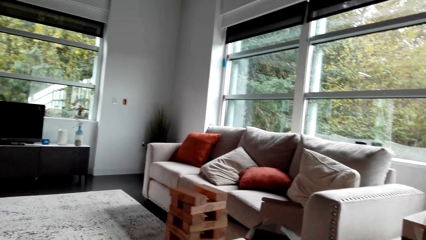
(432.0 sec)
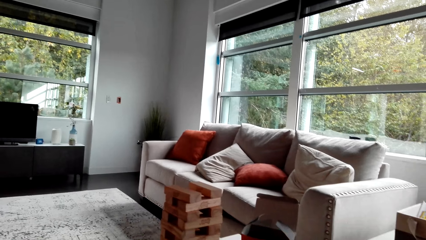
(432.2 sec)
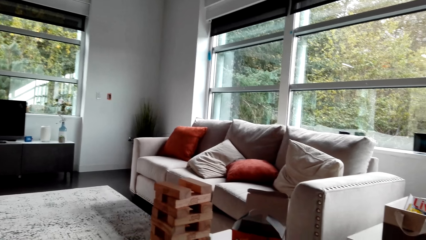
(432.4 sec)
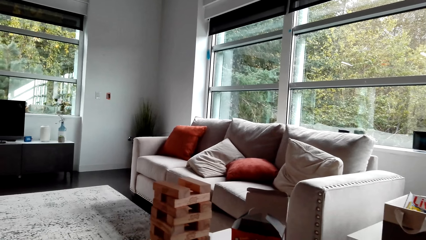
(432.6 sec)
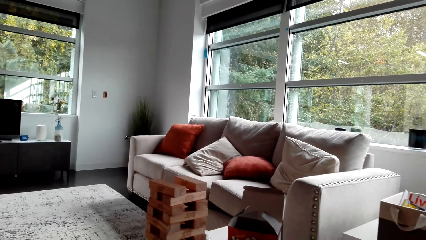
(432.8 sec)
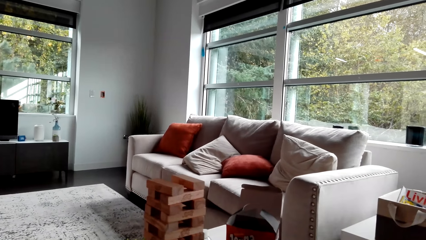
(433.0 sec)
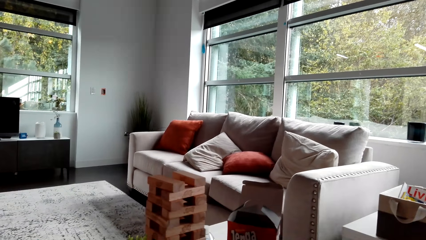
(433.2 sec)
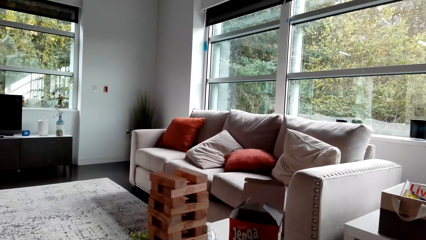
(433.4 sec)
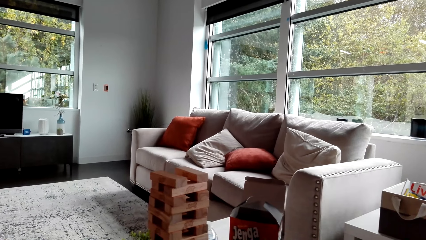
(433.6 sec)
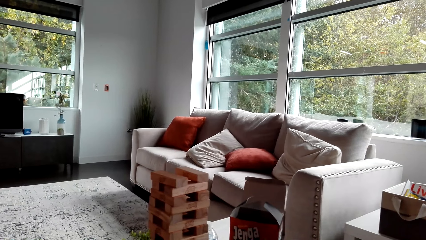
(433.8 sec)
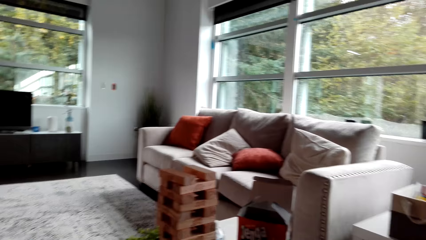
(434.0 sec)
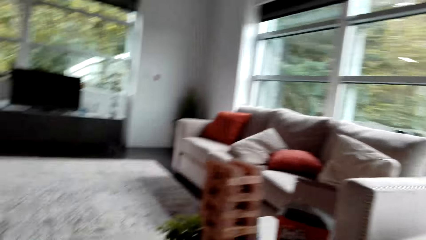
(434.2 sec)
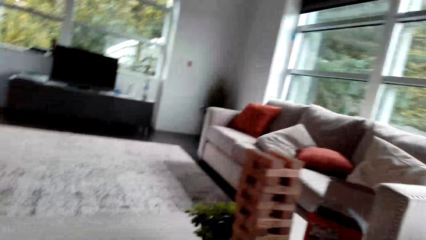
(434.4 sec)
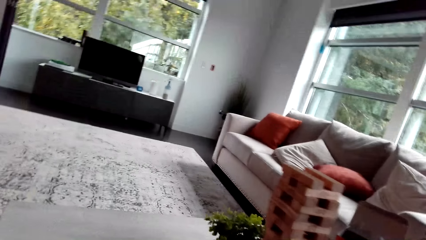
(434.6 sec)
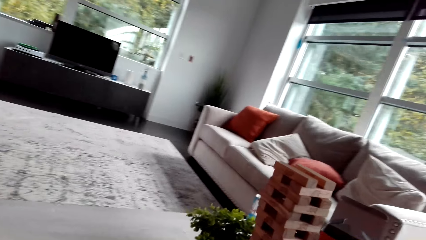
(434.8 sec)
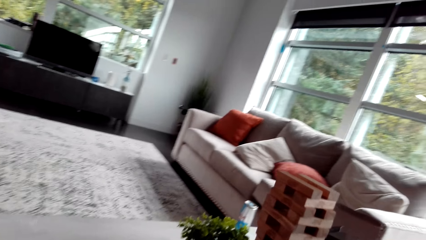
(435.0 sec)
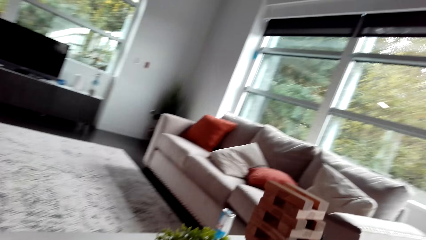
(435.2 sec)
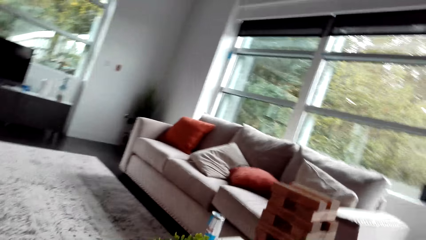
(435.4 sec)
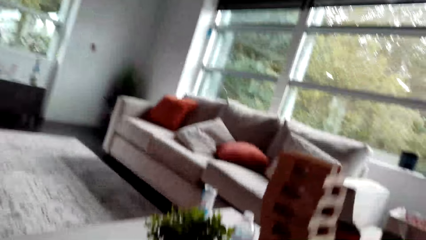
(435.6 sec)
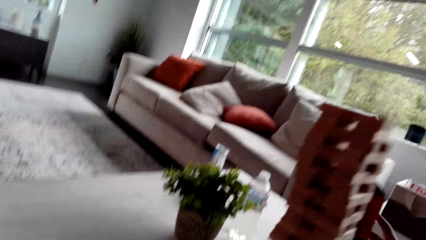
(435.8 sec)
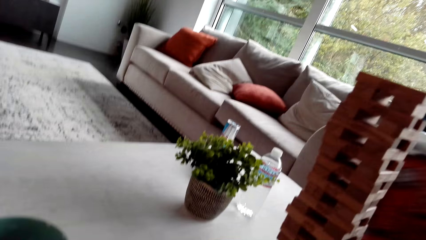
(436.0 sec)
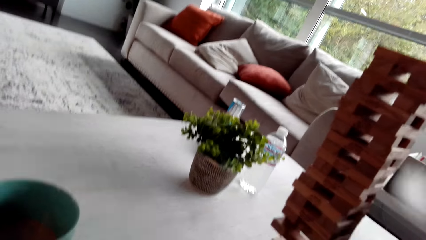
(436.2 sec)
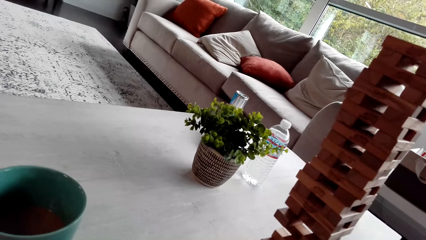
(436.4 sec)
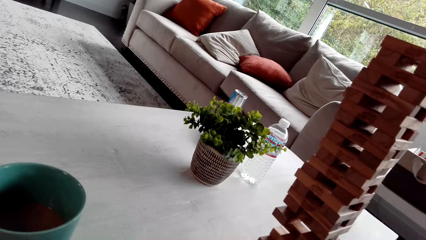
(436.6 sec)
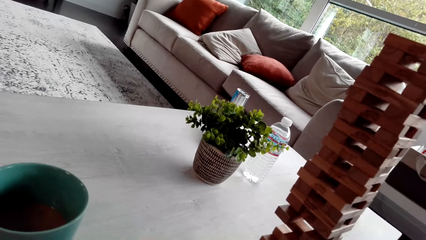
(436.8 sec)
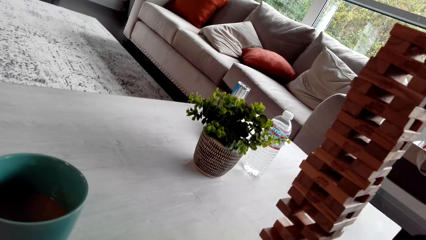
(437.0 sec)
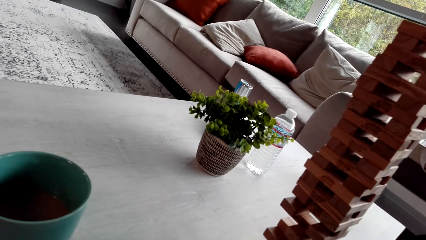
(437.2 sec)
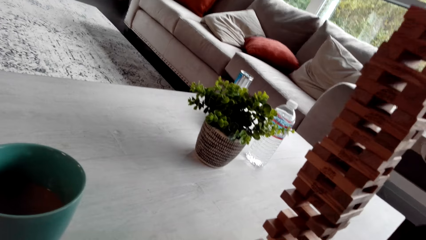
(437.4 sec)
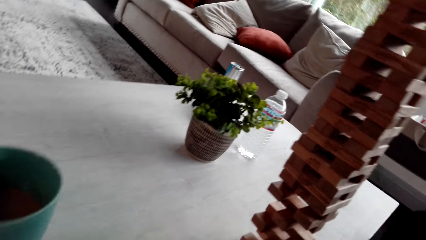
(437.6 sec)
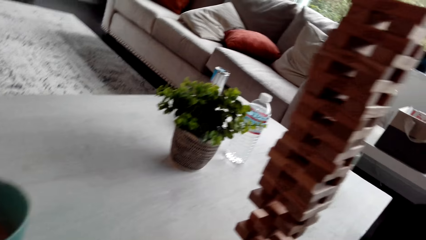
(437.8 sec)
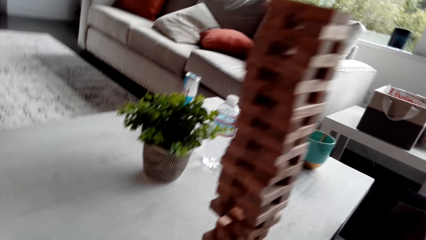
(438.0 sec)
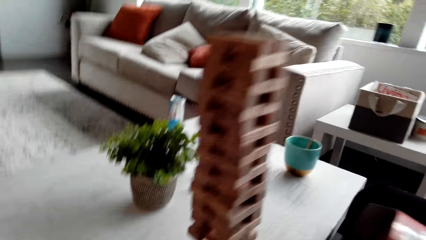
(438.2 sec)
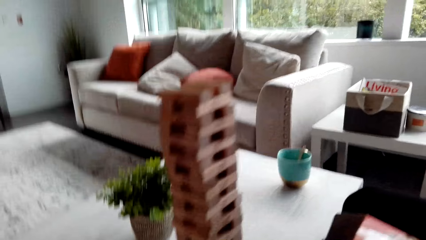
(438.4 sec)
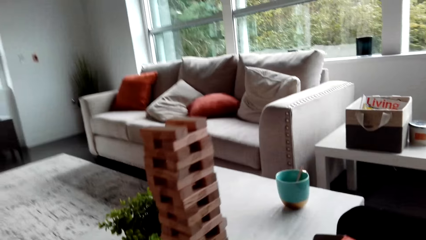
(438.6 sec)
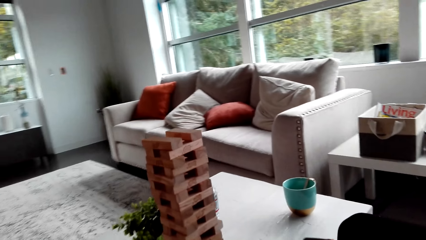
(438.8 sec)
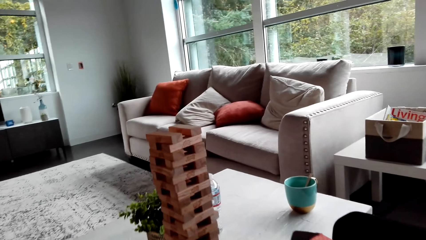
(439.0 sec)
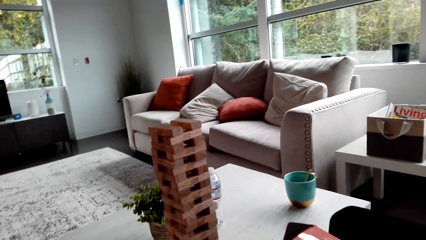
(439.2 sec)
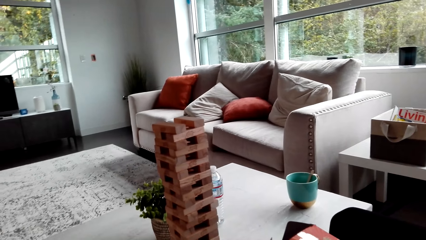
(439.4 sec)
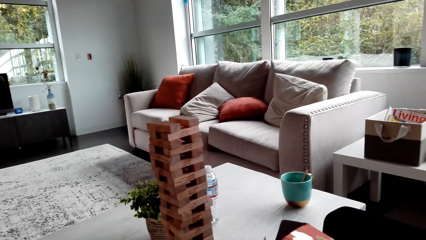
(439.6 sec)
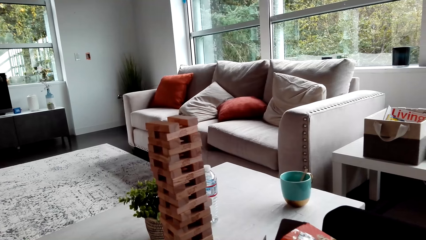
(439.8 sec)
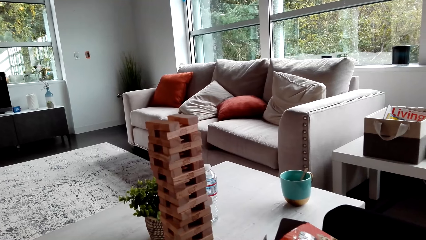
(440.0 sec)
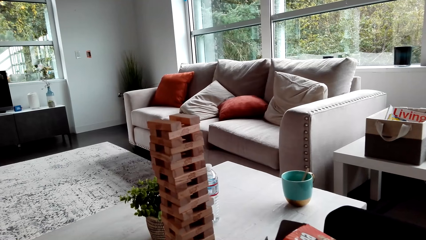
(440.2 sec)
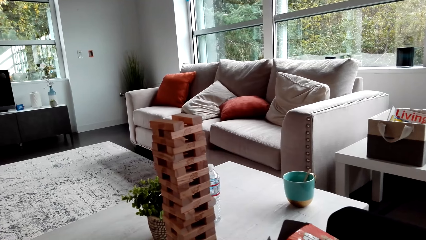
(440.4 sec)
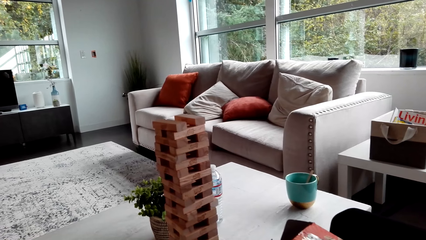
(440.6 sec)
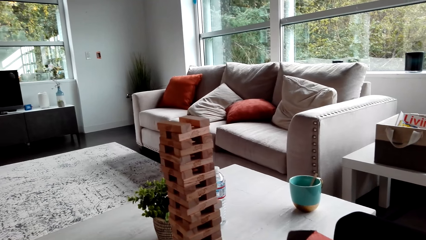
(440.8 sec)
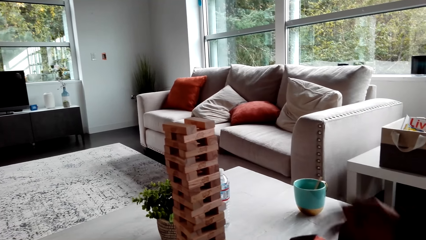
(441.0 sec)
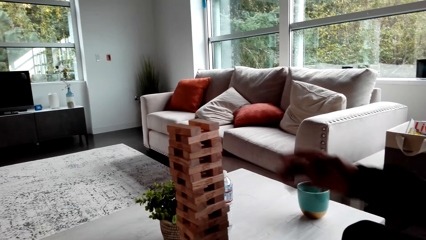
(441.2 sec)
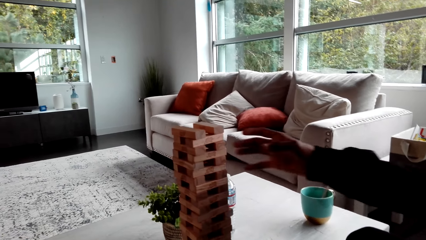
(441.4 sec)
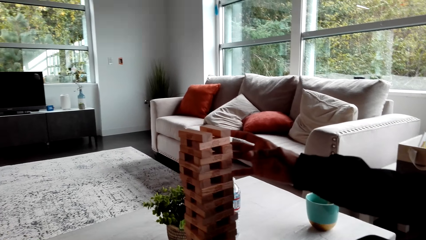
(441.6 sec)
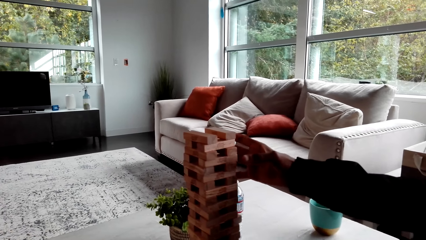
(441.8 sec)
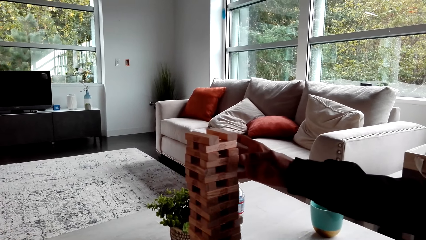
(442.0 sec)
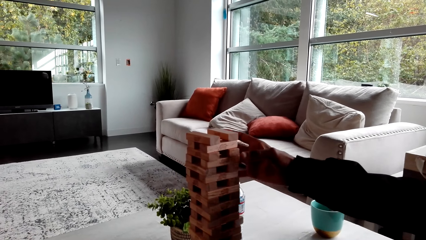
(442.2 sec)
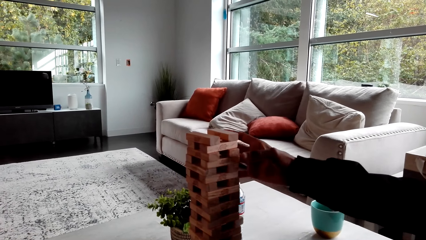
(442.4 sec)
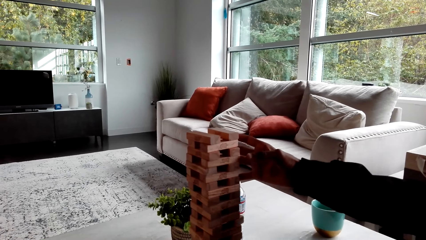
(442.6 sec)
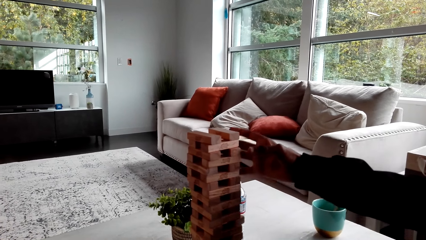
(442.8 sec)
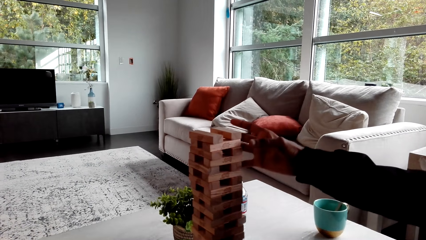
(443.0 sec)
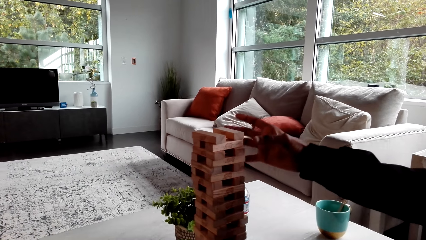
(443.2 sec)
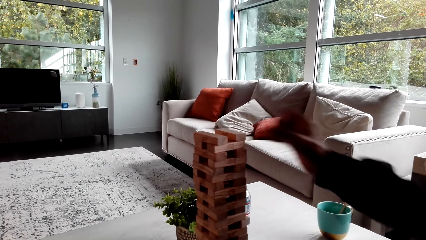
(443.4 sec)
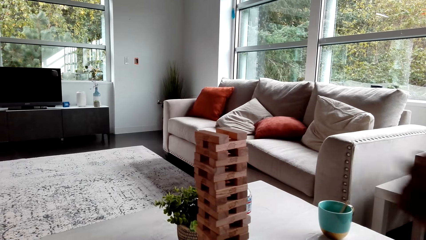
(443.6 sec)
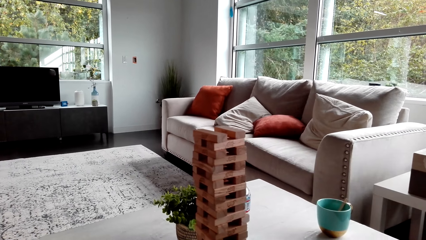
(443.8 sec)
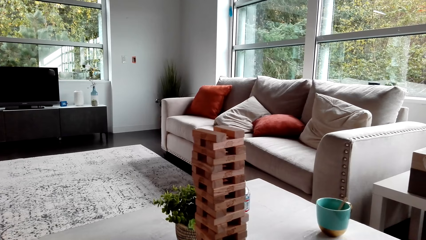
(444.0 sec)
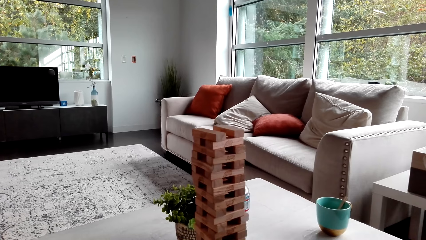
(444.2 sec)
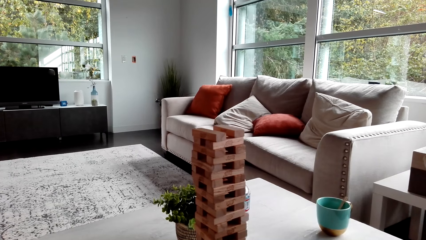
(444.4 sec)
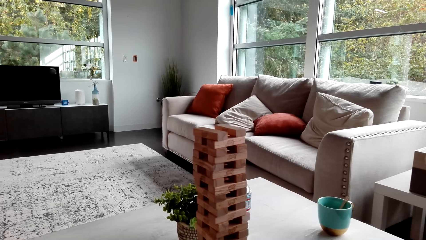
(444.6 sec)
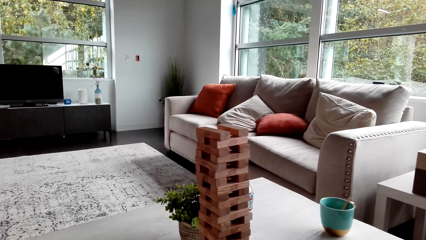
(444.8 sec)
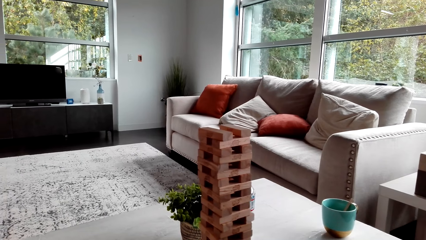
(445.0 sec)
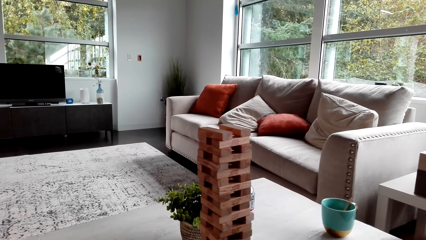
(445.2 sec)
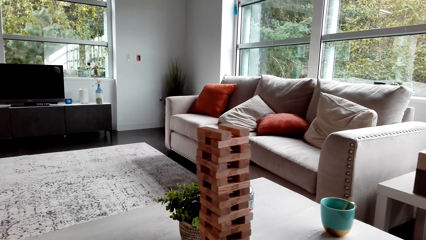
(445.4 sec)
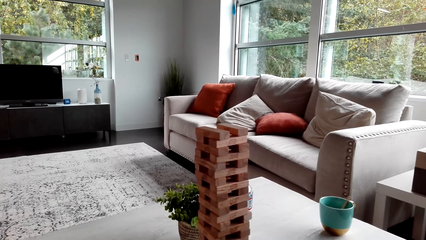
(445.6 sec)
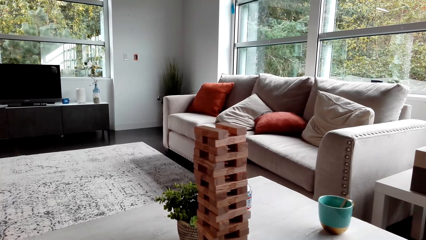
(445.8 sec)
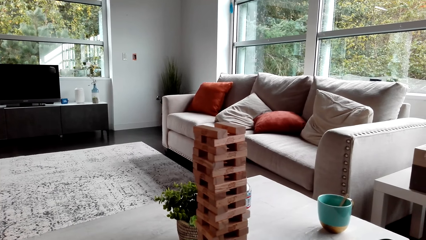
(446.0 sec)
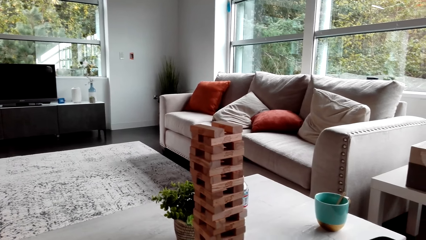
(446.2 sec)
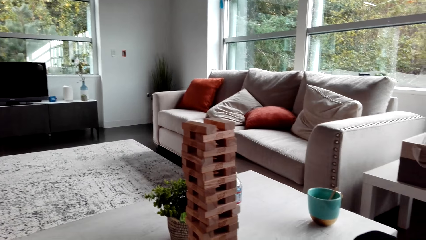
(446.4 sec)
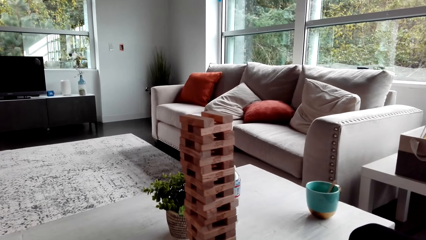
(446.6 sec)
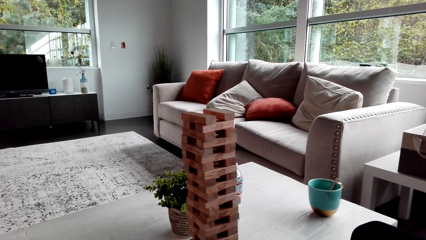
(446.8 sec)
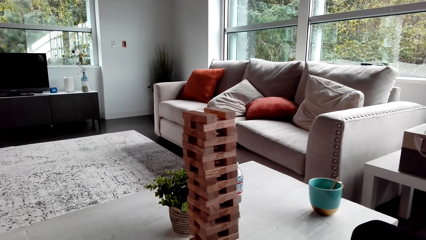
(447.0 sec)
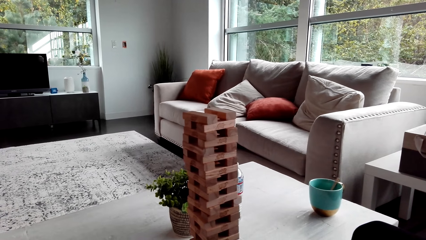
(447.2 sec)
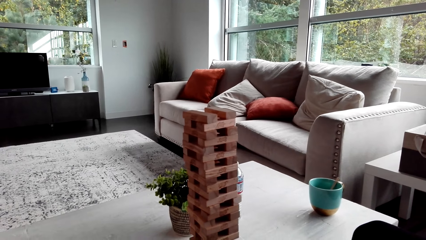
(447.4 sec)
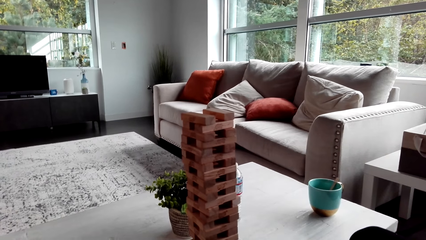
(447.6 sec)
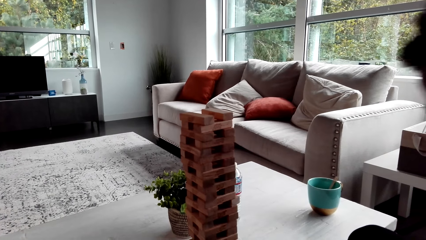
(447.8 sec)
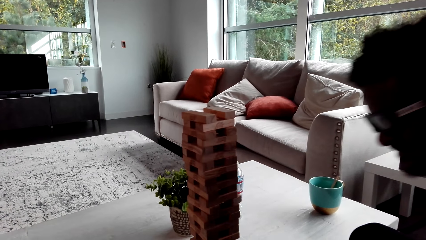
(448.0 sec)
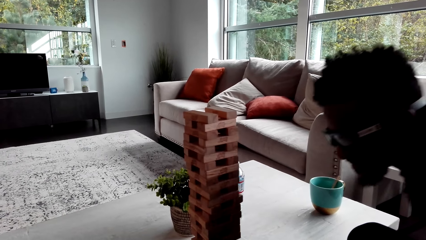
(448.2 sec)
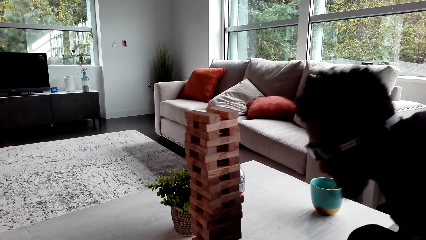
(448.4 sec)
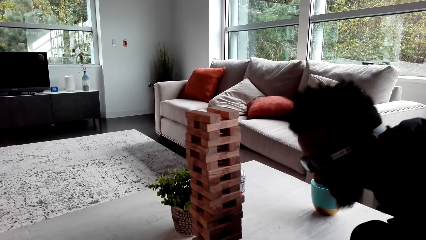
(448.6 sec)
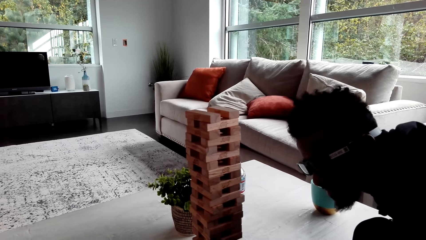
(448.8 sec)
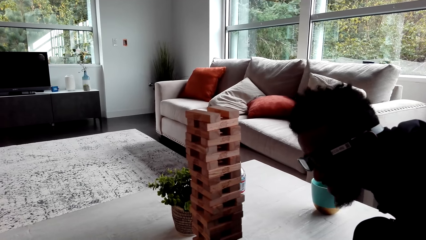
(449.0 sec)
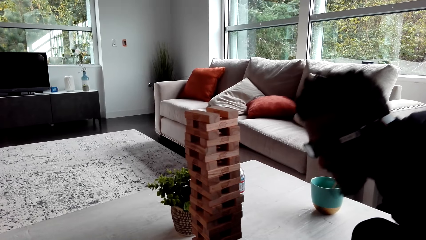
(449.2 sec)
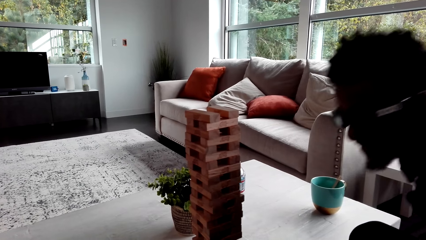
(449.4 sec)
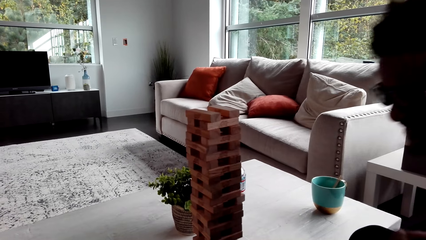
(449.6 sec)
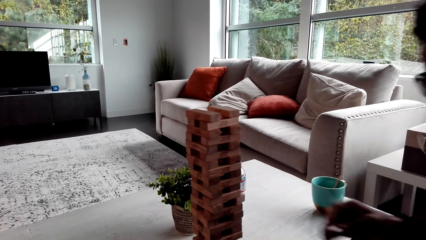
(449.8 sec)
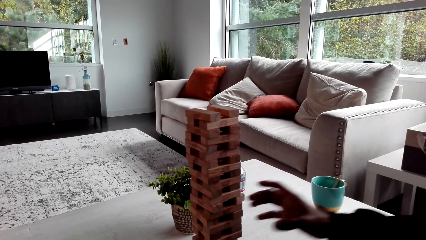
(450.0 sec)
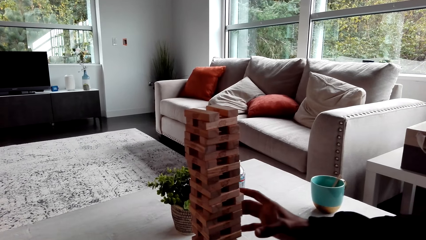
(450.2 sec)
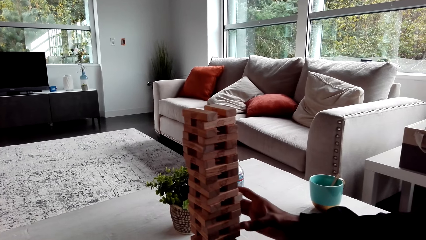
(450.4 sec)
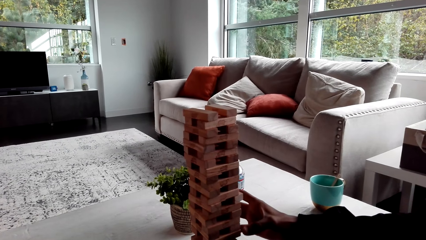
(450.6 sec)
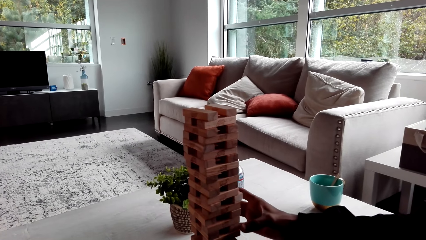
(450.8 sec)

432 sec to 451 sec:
A man takes a box. The man touches a jenga block. The man looks at the jenga block.
